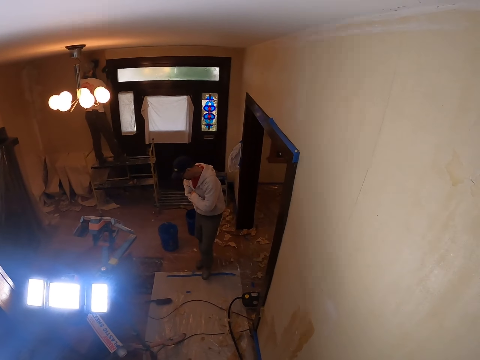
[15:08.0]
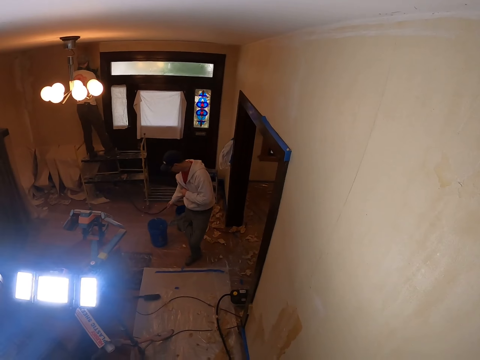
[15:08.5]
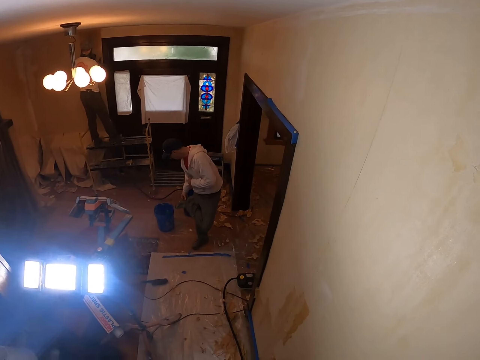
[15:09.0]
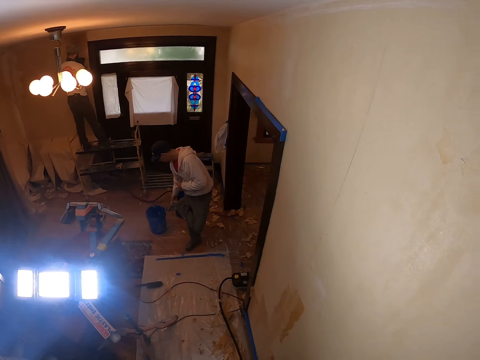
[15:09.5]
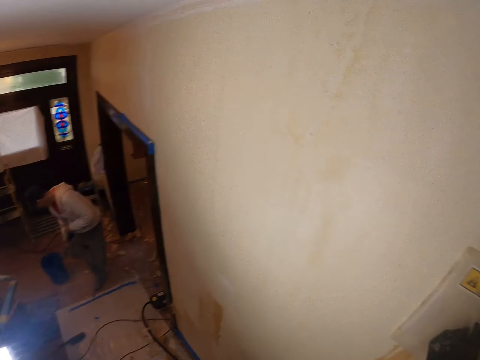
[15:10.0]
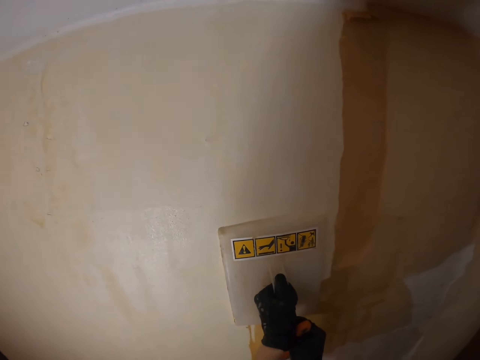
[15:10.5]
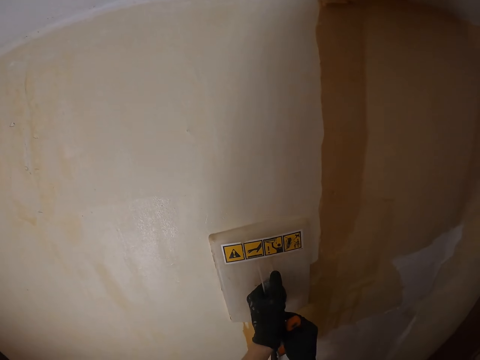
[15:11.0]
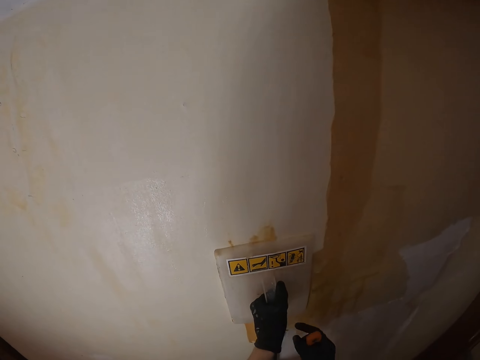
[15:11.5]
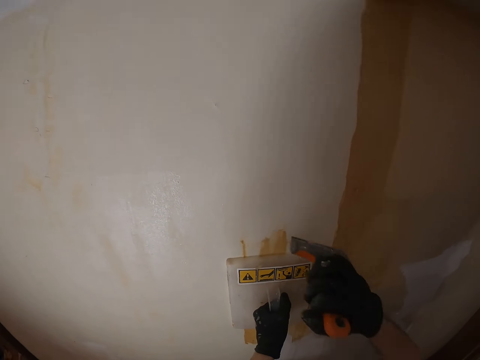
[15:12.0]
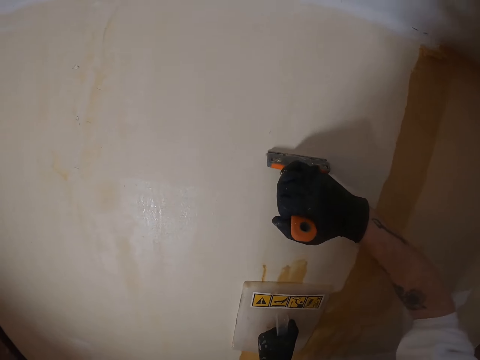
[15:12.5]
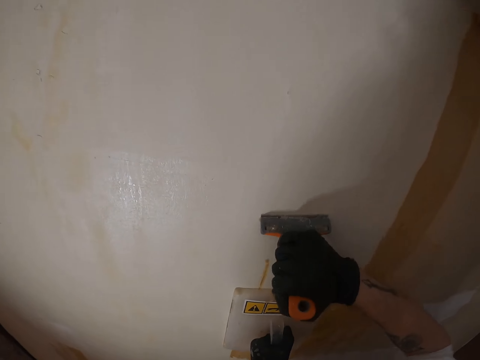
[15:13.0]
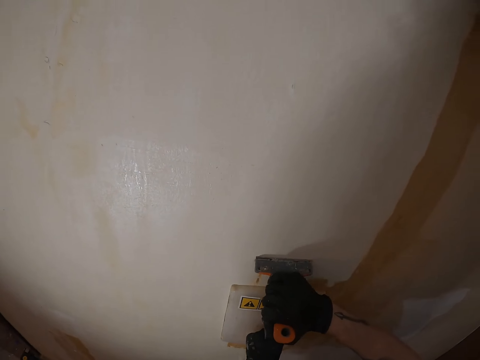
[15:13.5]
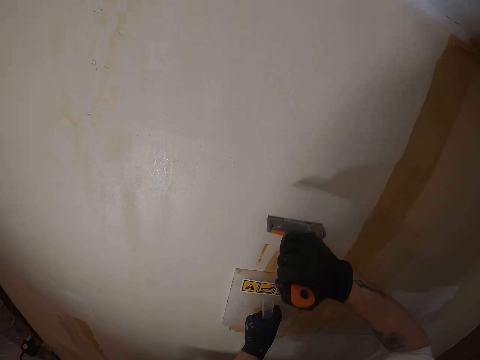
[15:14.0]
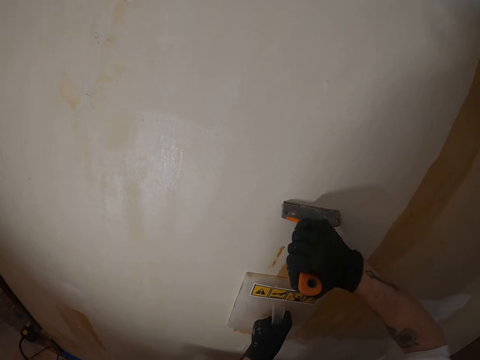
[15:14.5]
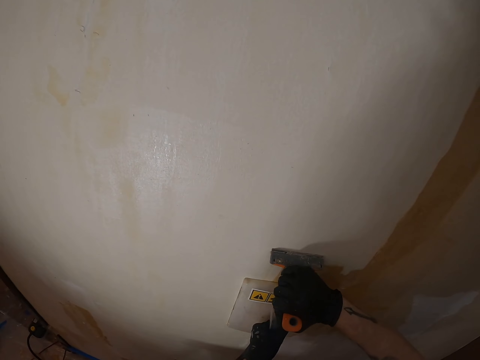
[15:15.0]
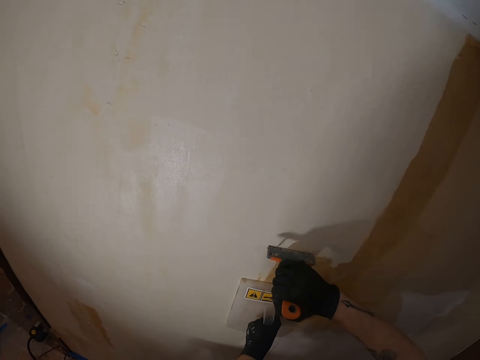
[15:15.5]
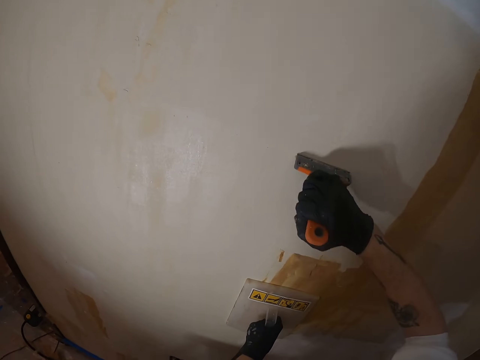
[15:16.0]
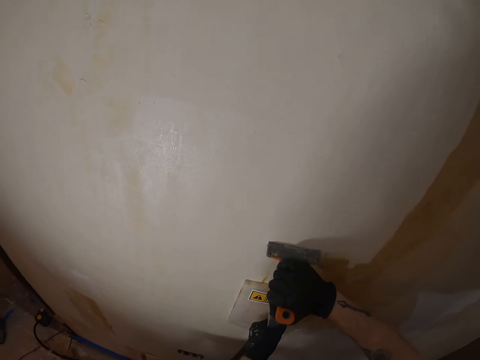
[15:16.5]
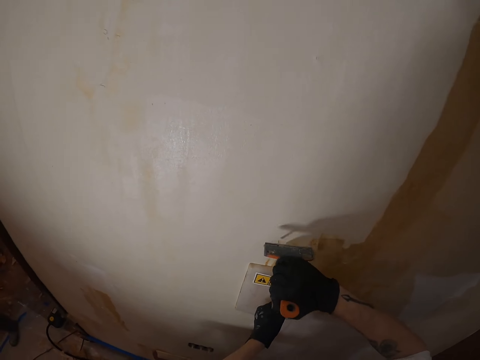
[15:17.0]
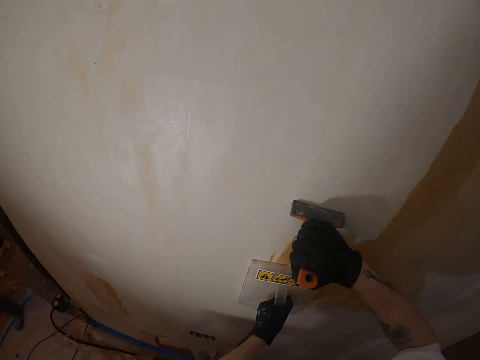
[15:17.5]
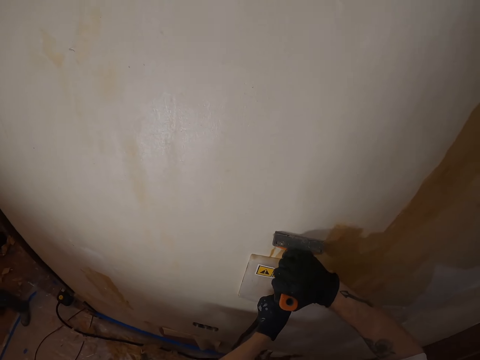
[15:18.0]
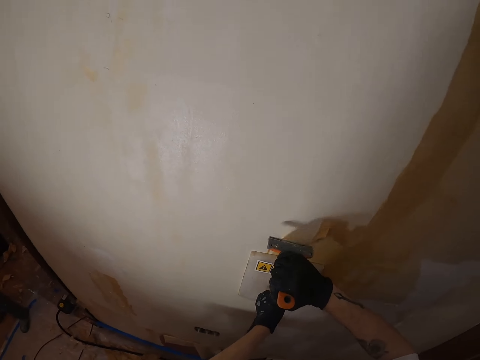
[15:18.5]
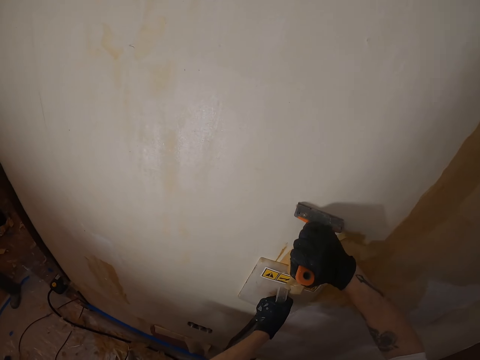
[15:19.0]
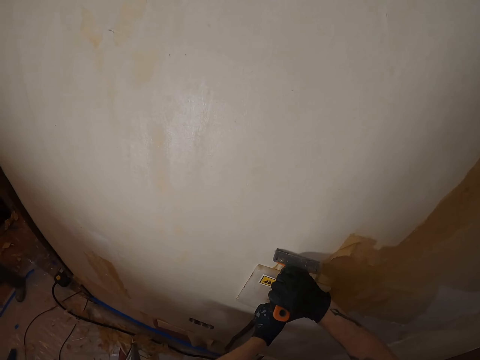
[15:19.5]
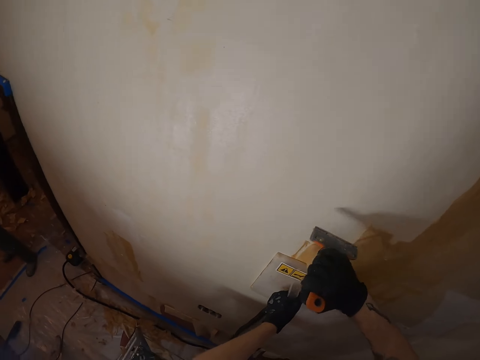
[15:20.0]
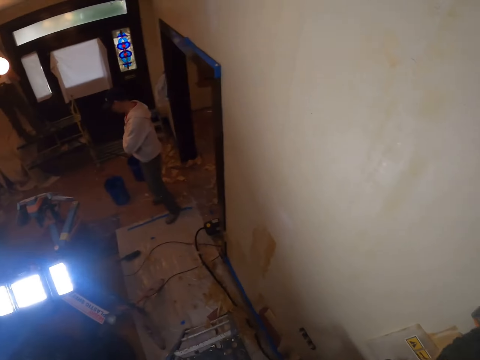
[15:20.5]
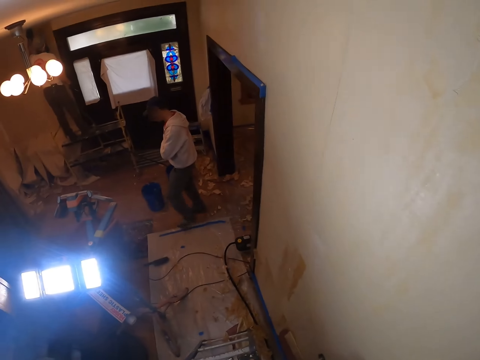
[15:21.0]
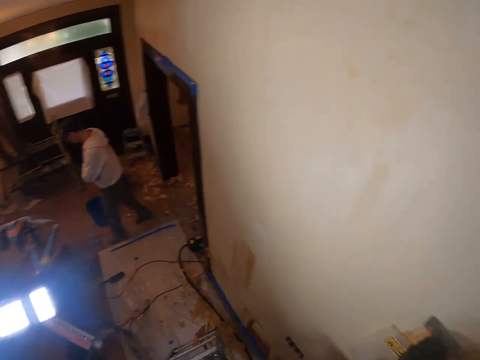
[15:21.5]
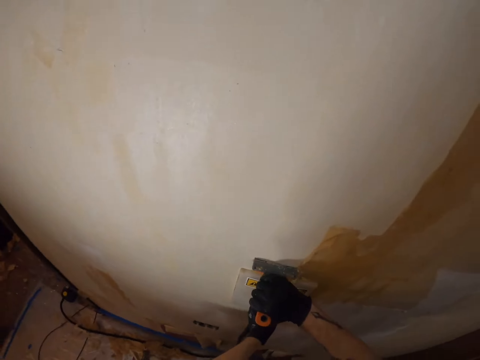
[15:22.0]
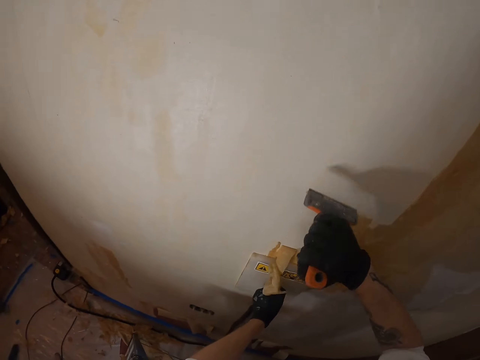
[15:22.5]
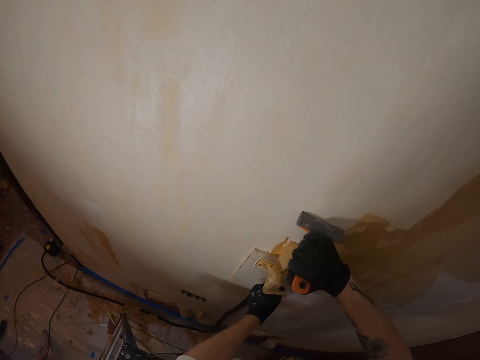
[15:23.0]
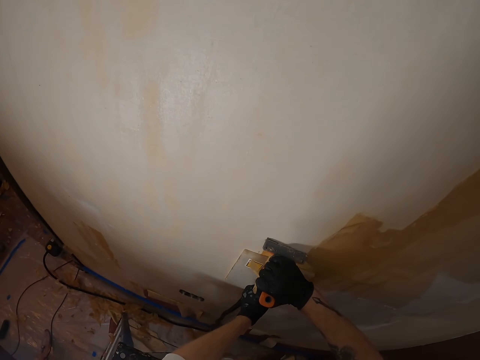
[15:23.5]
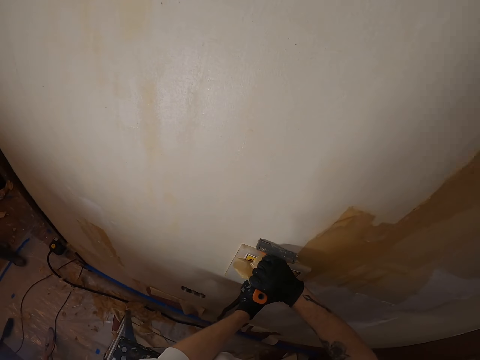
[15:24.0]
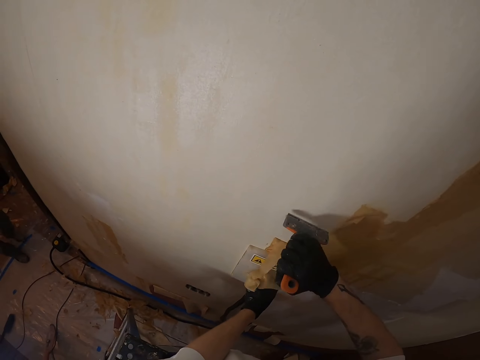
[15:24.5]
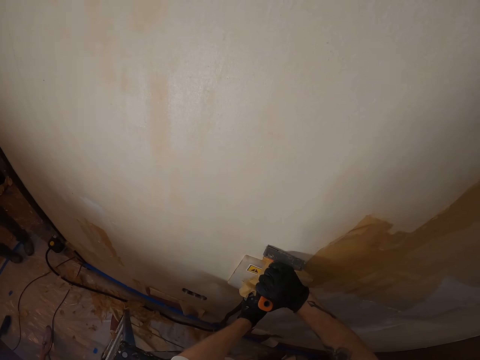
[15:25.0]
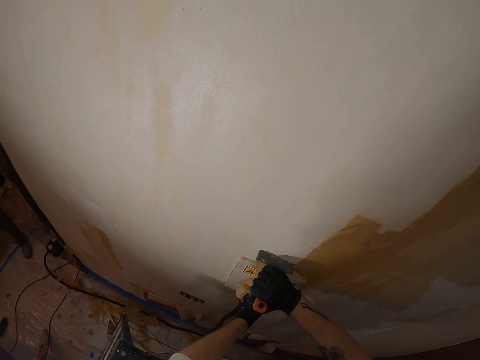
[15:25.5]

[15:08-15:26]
The camera wearer pushes the plastic float. They lift the right hand. They remove paint on the wall with a paint scraper. They look around. They remove paint from the wall with the scraper.

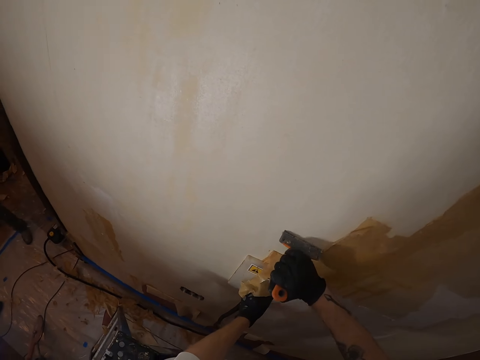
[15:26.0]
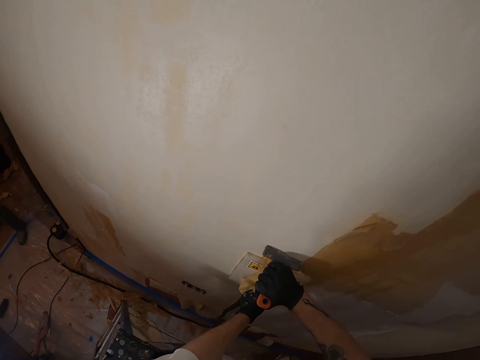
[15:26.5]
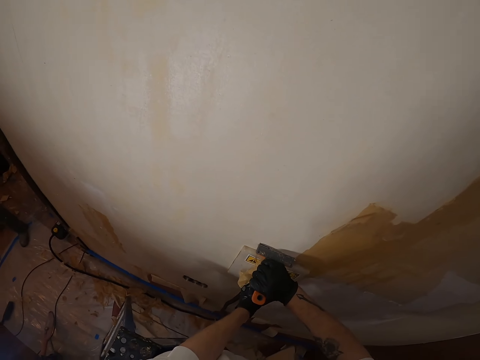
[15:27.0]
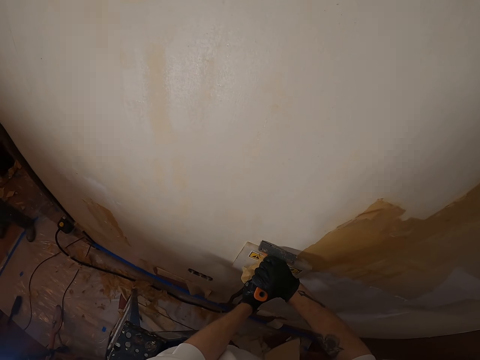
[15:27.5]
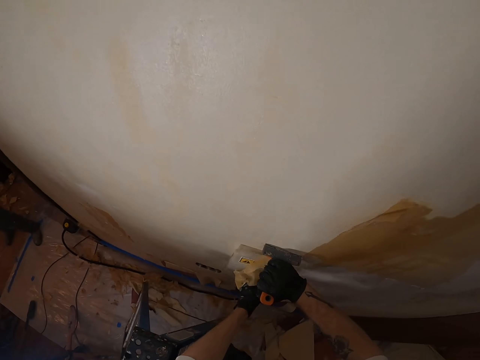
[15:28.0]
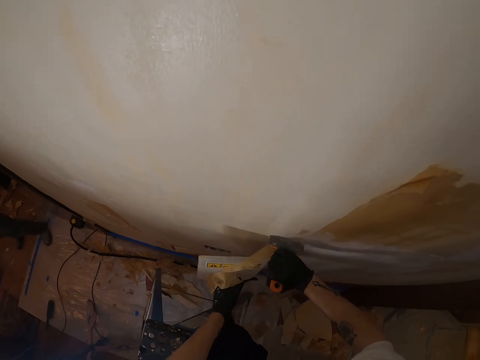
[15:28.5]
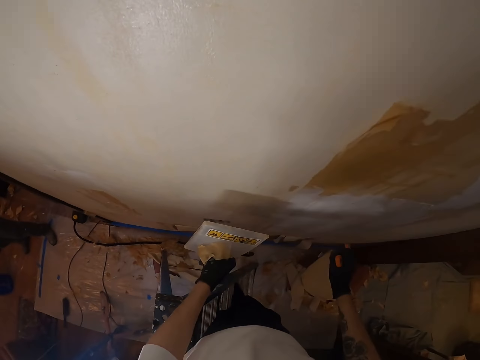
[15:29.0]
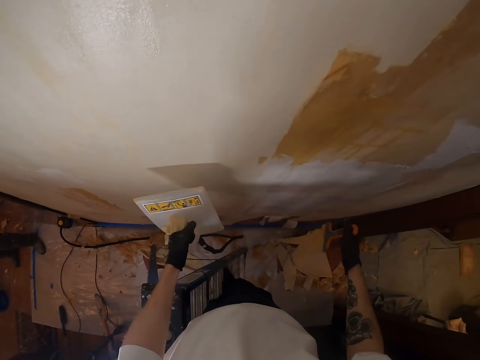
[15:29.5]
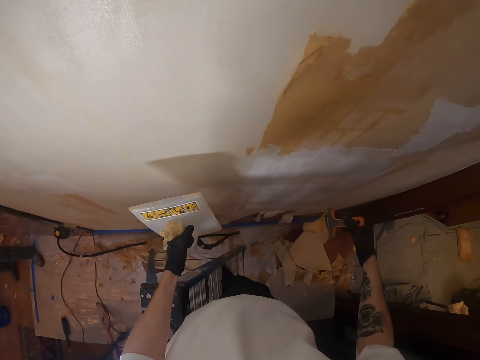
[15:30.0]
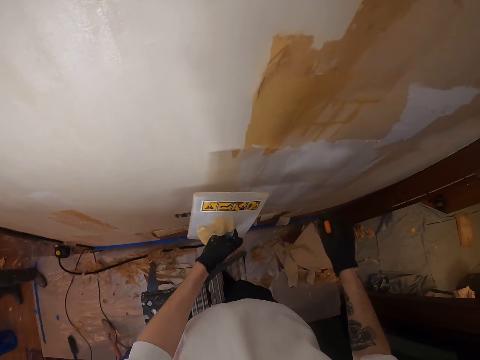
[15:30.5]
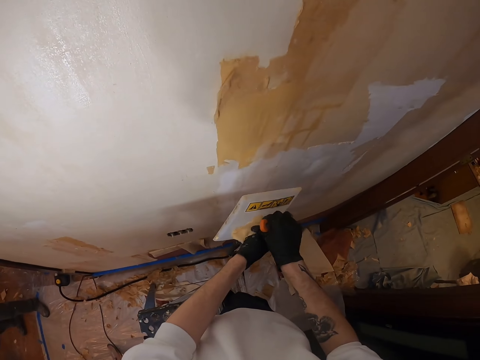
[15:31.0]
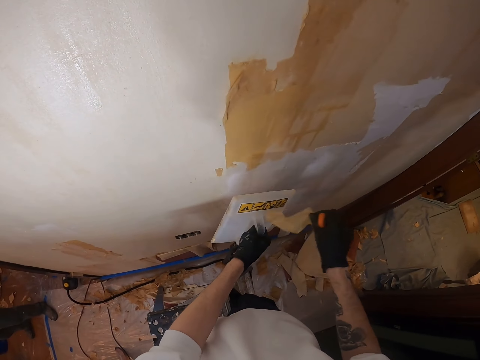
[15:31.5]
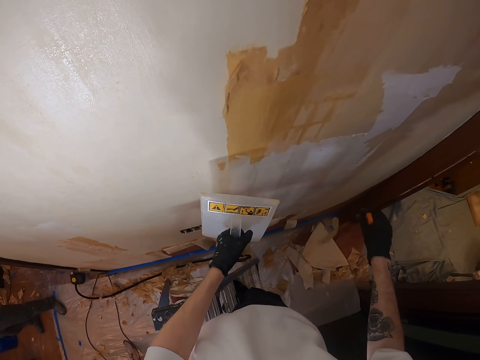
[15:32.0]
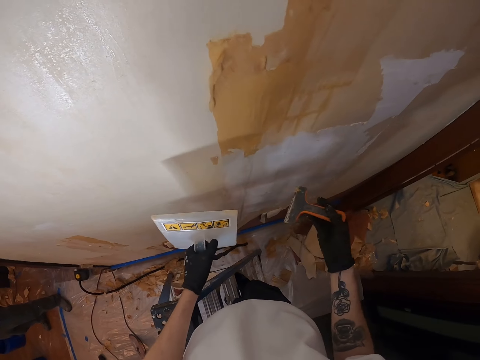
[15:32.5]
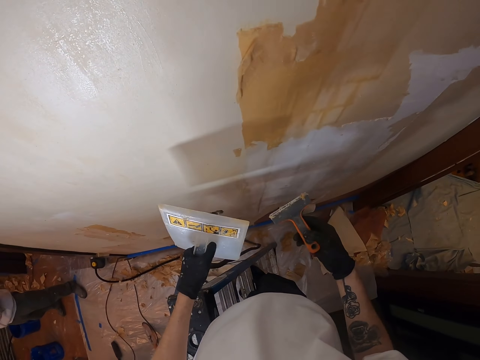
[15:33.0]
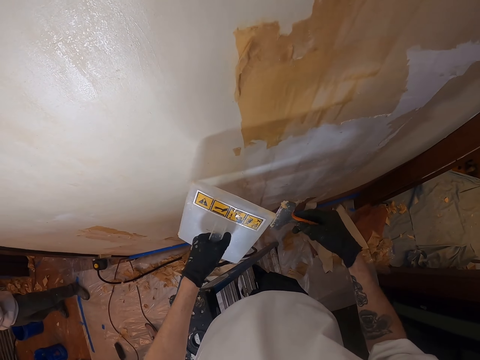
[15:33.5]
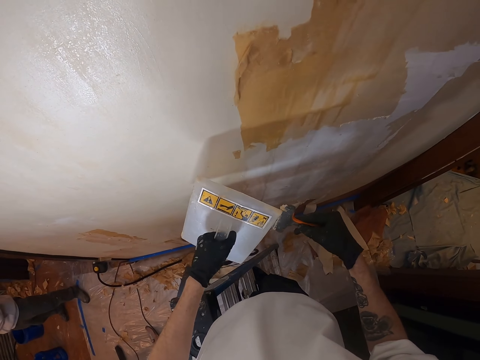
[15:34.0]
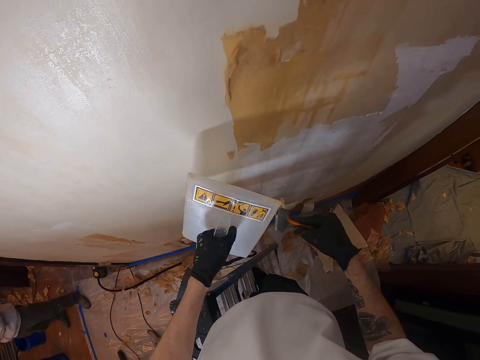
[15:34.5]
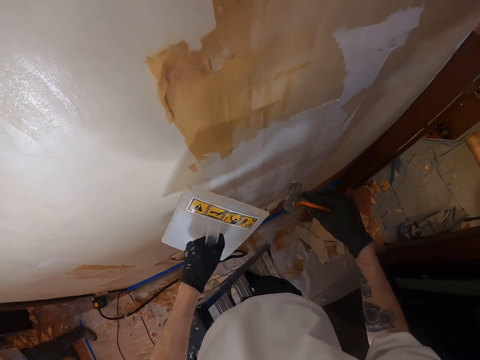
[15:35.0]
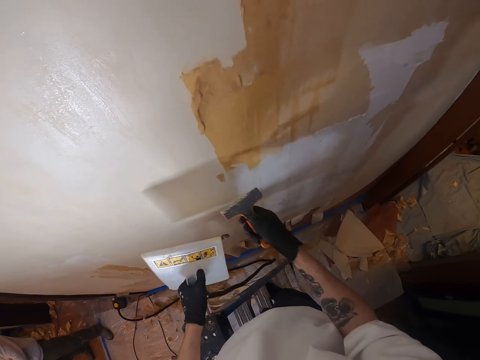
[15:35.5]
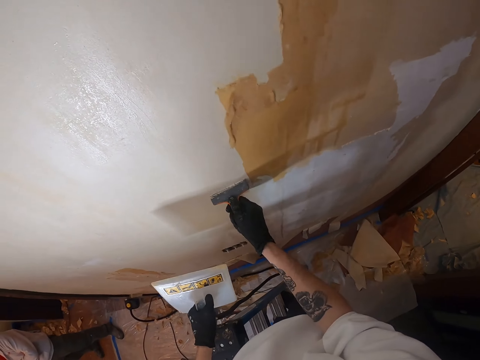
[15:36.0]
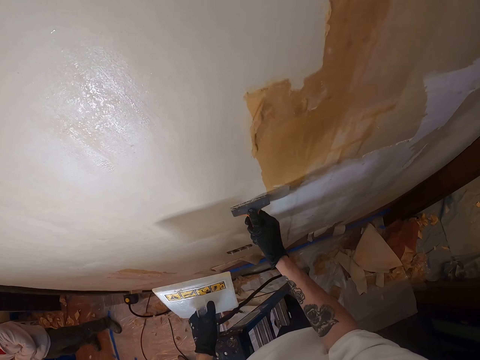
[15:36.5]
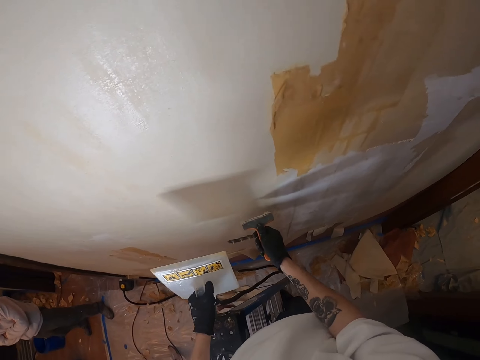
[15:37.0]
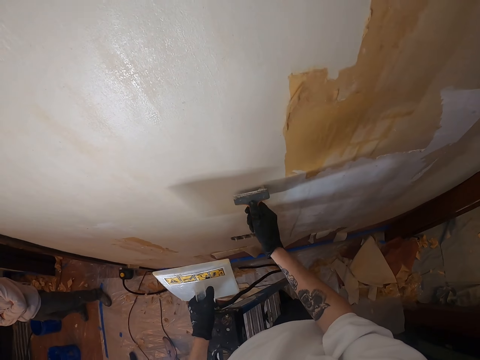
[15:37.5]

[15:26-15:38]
The camera wearer lifts the plastic float. They move the right hand. They shake the right hand. They pull a paint waste. They drop paint on the ground. They move both hands. They lift the right hand. They remove paint from the scraper. They lift the right hand again. They remove paint on the wall with the paint scraper. They rub the scraper on the wall.
